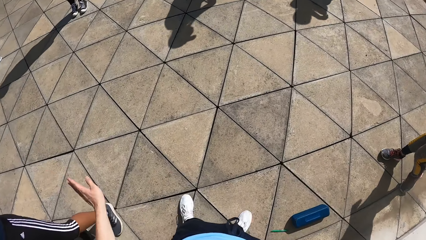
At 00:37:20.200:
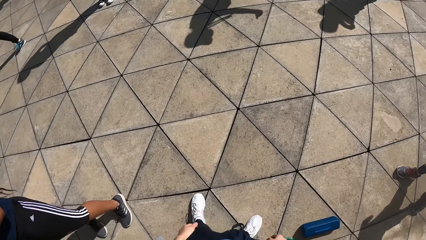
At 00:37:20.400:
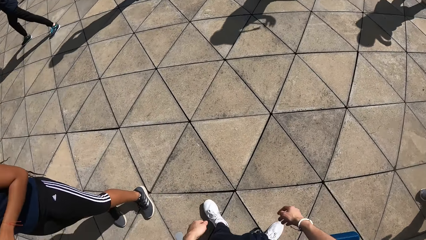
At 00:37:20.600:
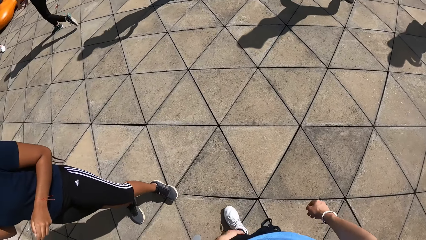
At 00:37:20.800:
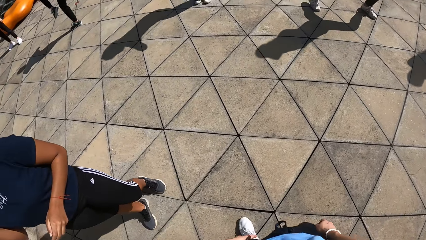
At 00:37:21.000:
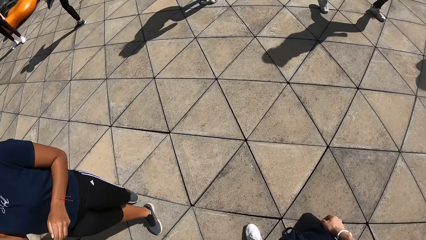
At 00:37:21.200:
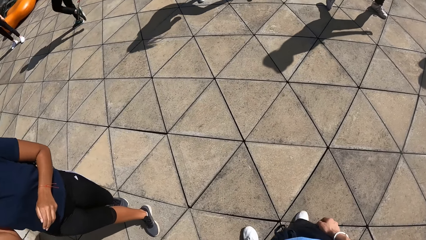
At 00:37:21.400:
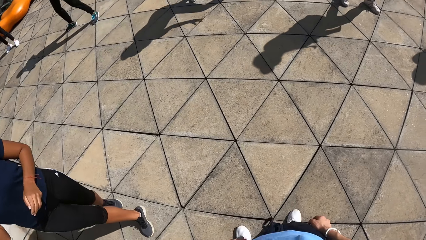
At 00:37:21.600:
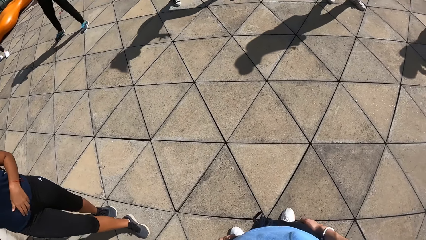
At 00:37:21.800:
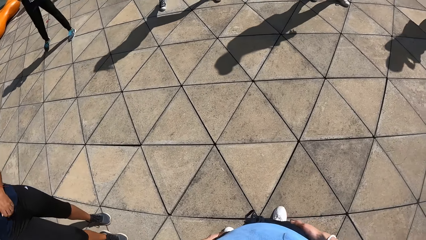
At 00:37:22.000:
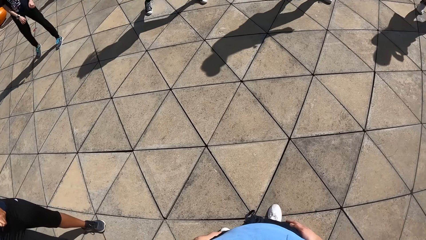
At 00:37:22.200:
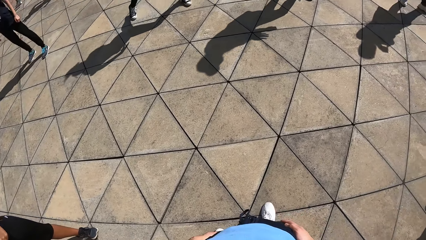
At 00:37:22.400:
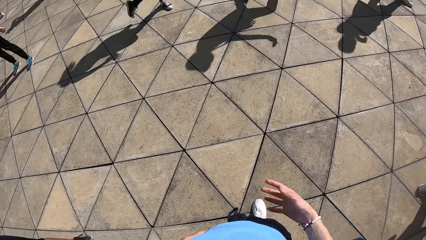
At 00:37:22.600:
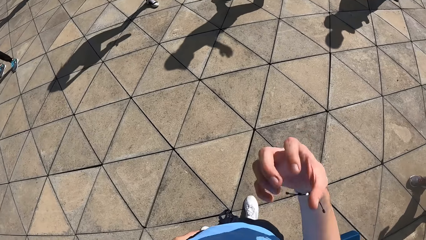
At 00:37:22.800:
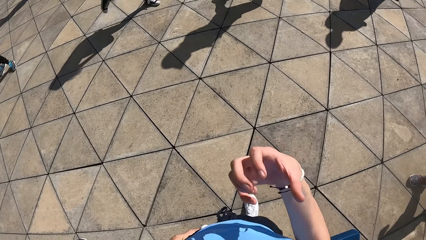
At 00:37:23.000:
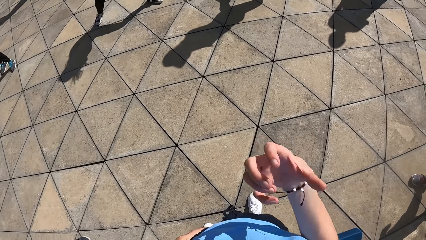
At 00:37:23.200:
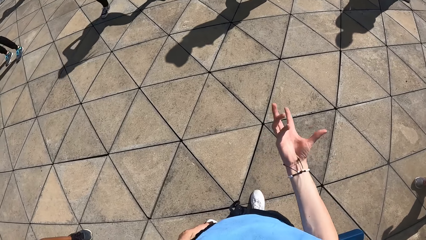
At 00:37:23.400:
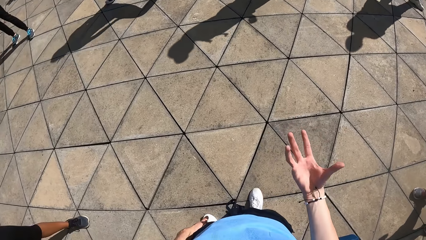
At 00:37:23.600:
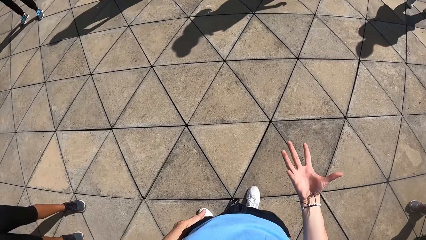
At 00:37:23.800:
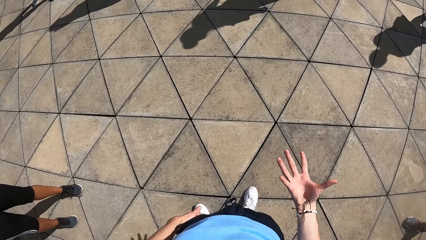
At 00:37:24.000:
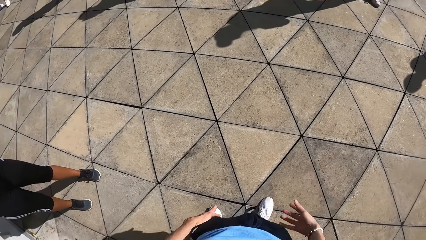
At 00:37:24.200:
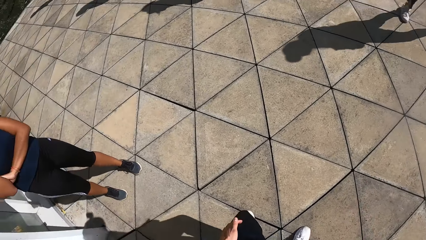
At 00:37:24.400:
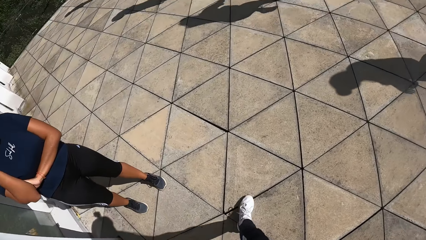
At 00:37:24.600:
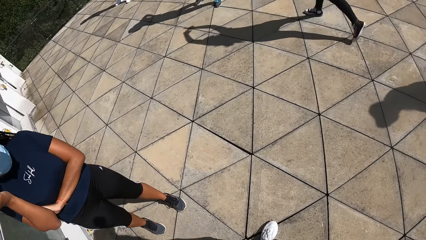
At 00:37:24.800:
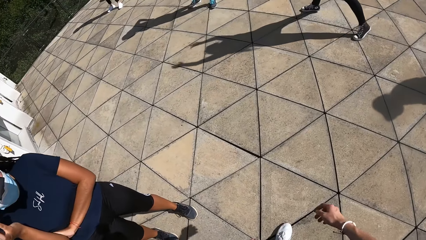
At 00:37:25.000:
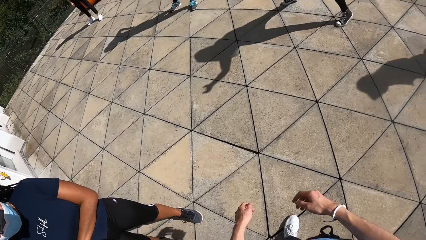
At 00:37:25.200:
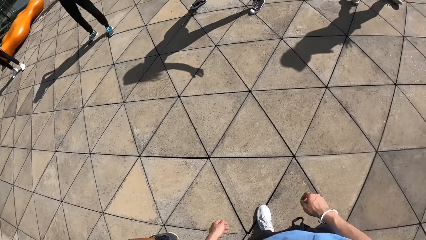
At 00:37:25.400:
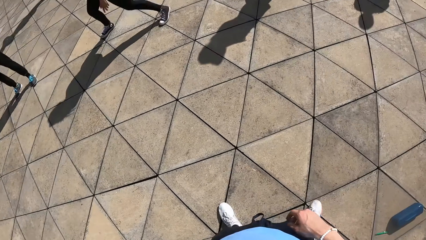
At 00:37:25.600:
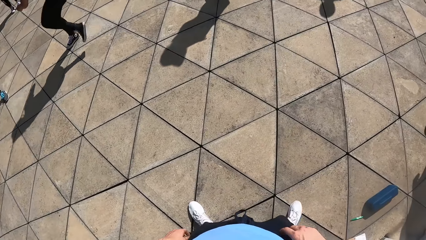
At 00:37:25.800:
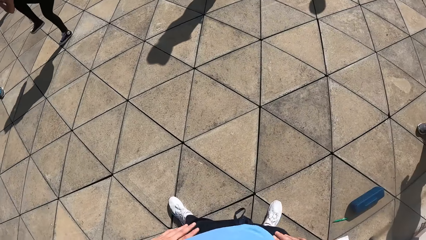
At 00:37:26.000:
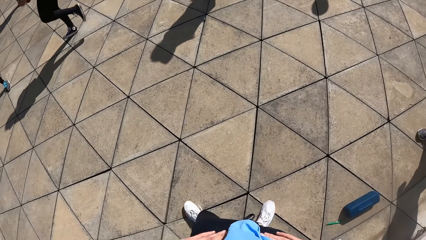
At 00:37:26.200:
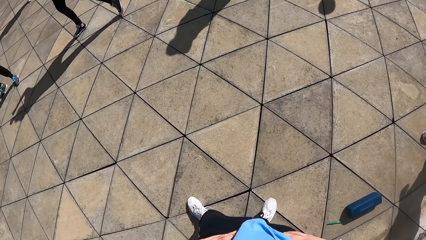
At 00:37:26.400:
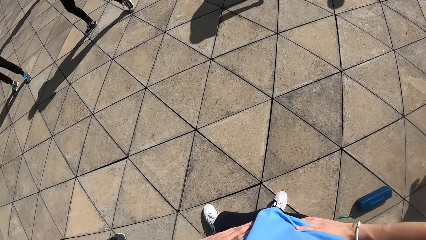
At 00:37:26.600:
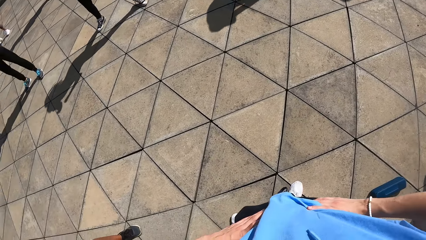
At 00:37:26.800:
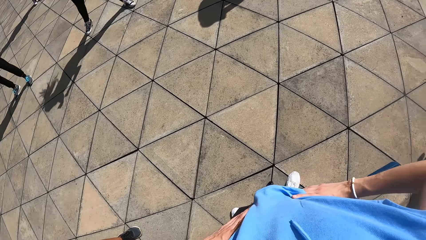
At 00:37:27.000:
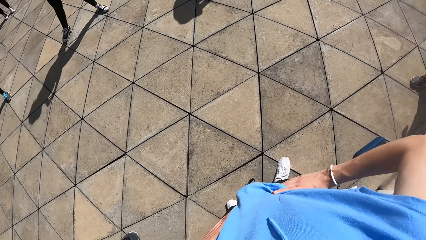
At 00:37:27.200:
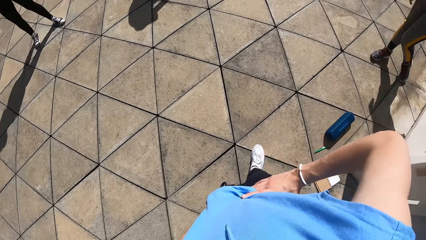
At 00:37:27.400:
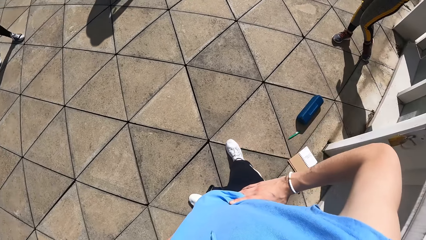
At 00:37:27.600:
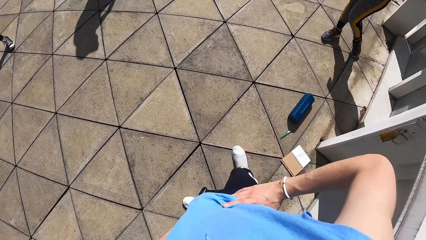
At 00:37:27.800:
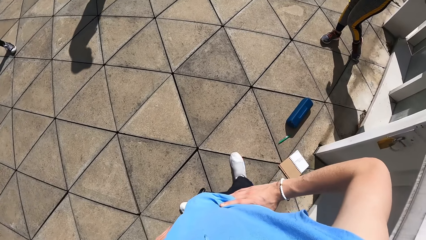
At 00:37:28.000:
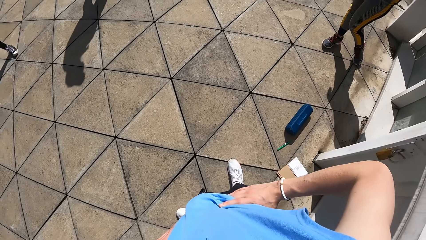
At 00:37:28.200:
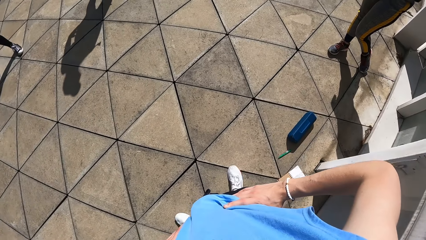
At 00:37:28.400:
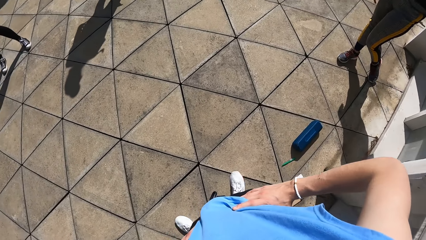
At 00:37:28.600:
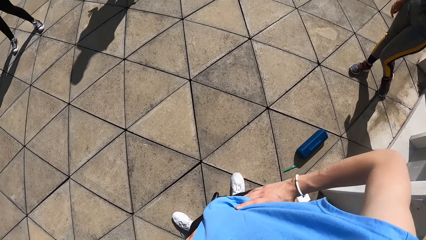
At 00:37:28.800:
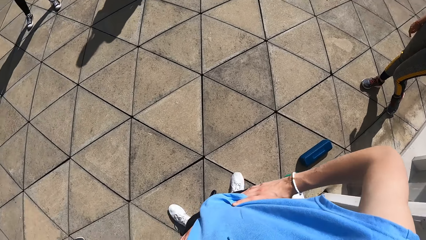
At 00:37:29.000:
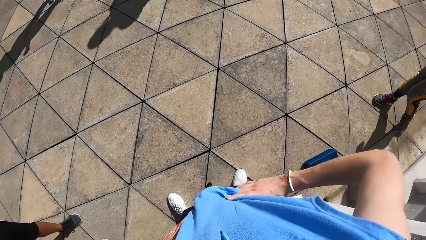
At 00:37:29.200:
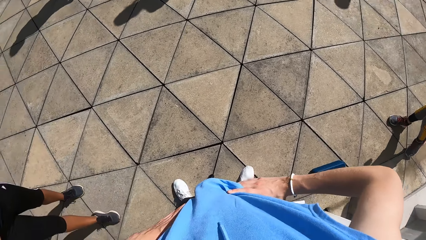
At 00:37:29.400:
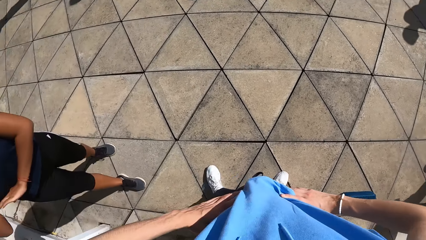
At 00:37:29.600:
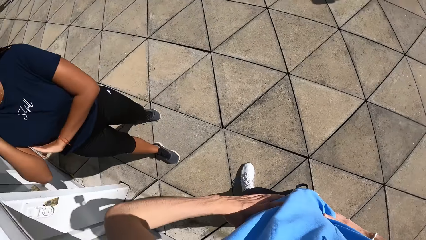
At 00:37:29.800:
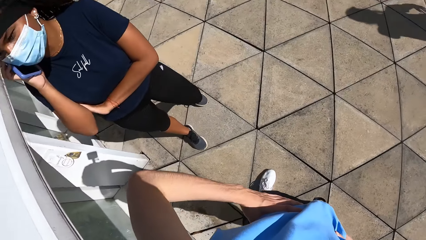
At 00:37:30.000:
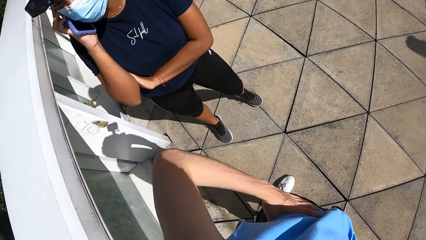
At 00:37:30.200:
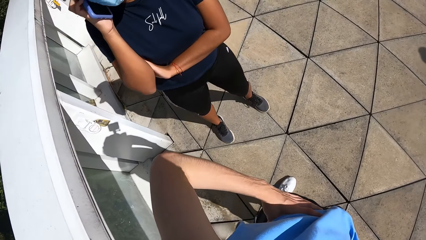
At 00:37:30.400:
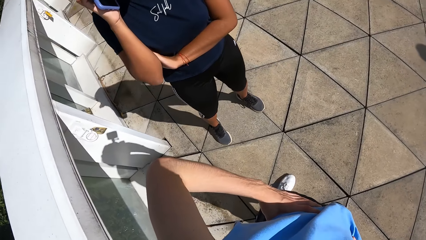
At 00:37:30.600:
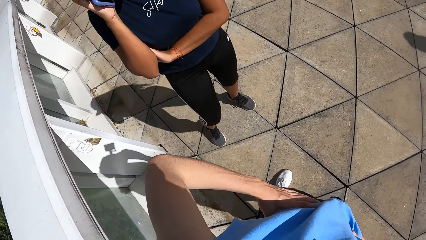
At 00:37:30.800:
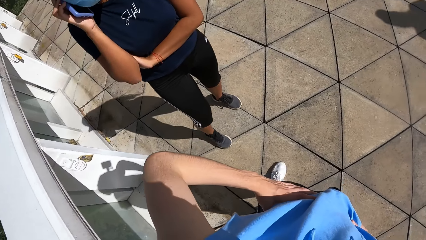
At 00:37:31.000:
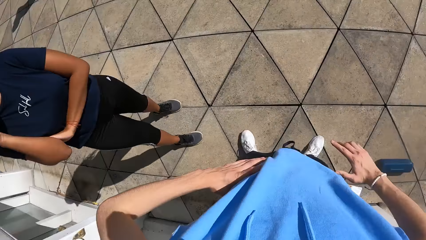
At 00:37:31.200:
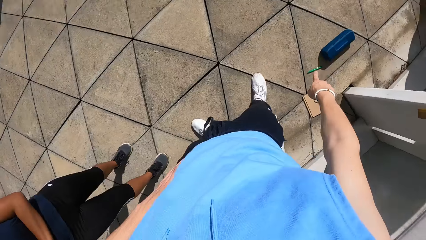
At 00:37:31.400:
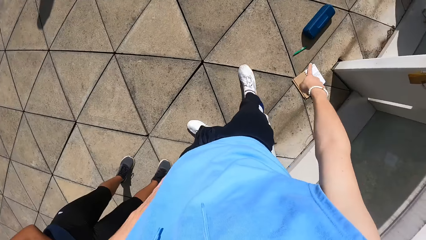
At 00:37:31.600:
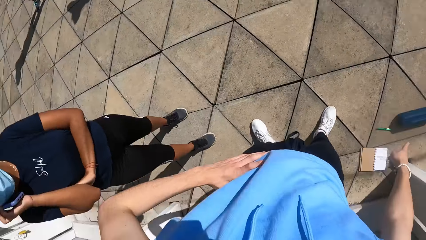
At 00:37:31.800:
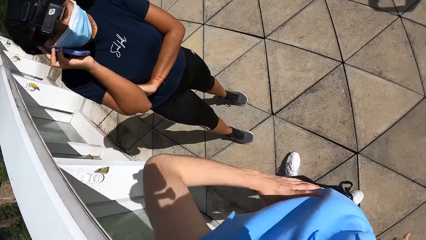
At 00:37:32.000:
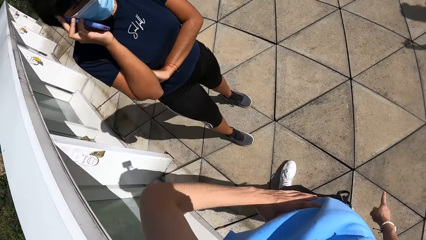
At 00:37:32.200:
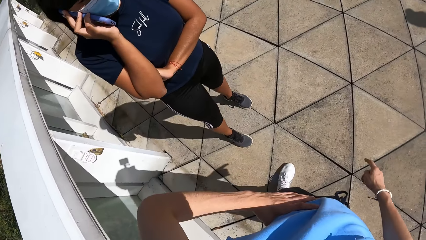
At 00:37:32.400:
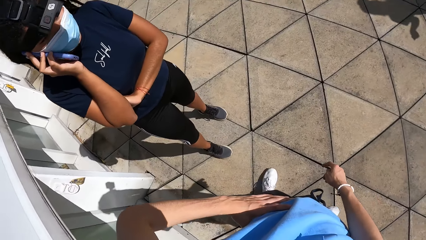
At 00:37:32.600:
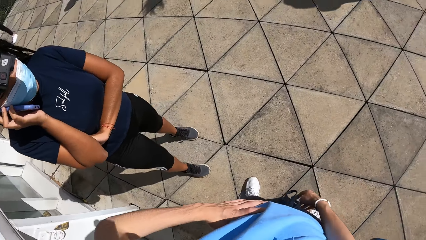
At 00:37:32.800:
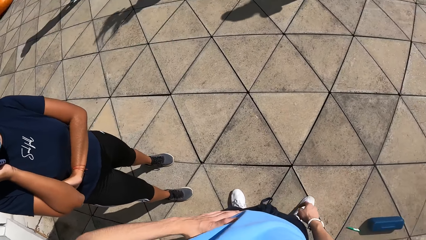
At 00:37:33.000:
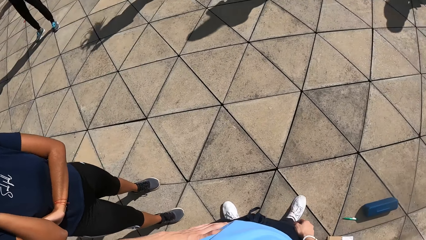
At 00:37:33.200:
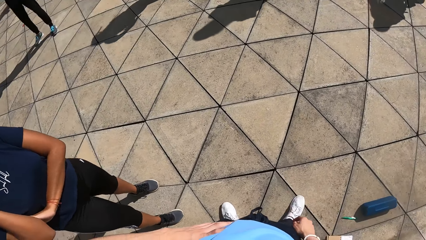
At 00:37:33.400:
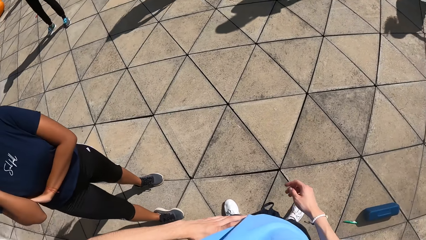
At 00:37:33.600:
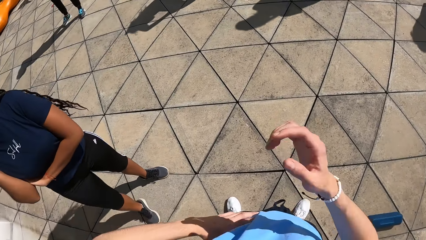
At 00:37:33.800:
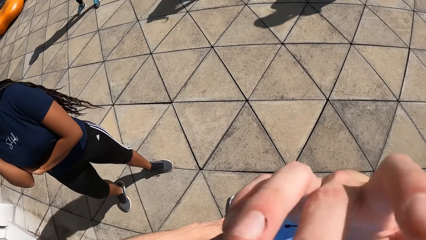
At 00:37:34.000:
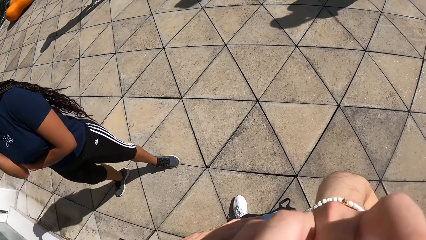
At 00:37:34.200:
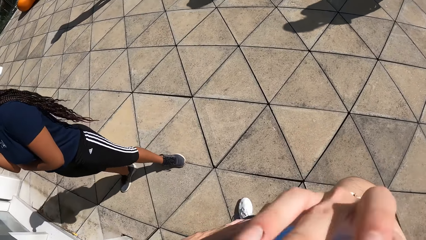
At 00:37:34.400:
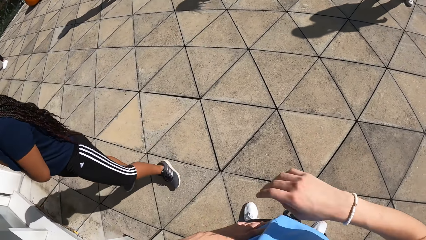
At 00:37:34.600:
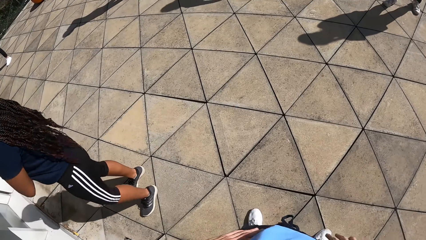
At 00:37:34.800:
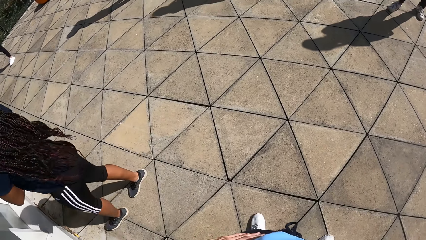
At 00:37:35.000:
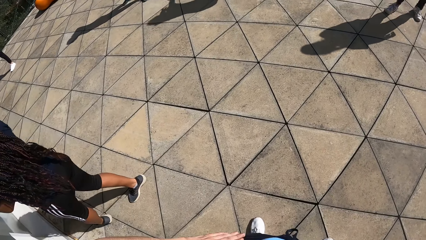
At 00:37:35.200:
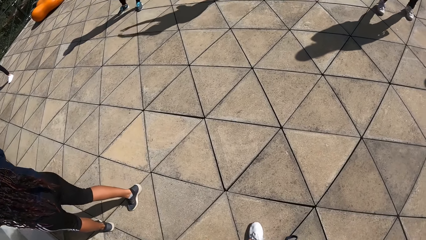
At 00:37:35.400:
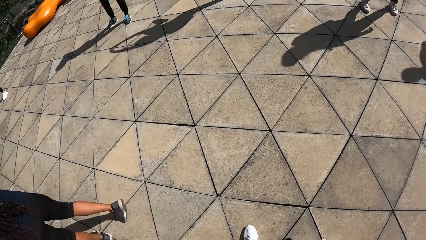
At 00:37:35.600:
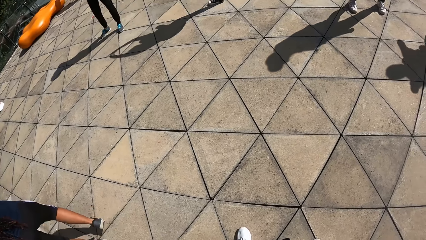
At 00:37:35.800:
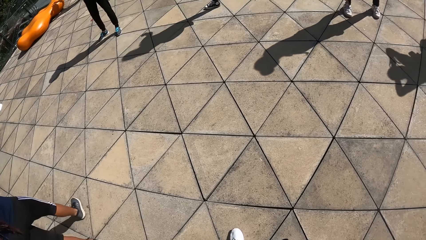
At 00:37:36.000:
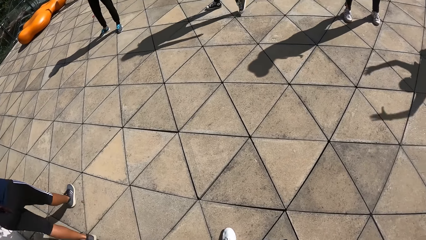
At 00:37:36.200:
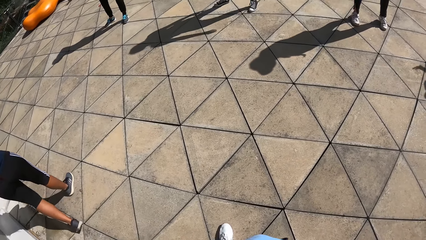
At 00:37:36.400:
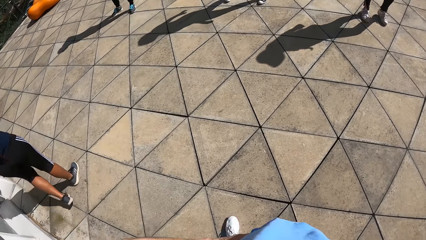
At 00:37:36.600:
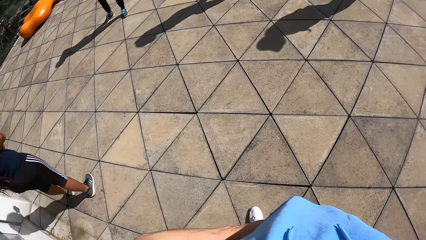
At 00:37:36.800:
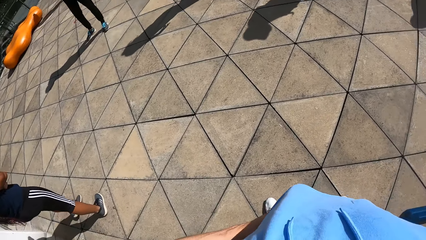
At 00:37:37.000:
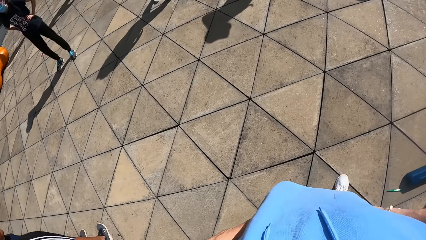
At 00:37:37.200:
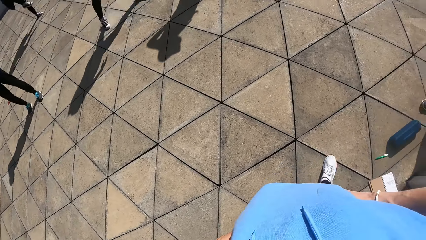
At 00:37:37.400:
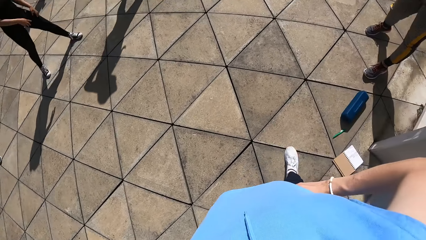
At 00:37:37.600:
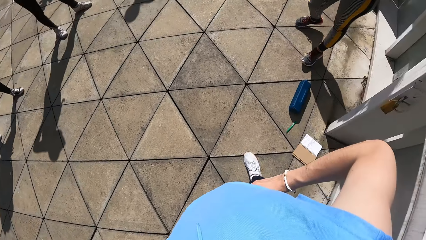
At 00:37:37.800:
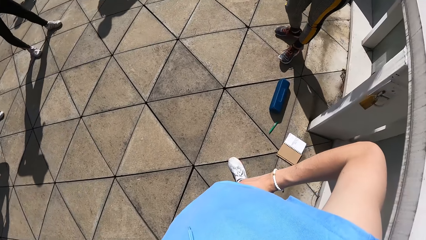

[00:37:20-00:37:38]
The camera wearer moves around. They place hands on the waist. They look around. A lady holds the phone on her right ear with her right hand. The lady places the phone on the ear. The camera wearer points on the floor. They touch the face. The lady walks at the compound. The camera wearer looks around.
